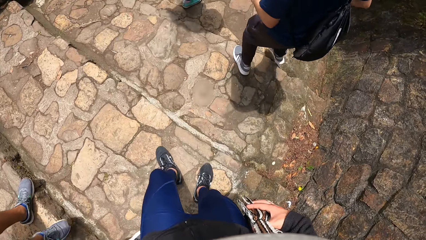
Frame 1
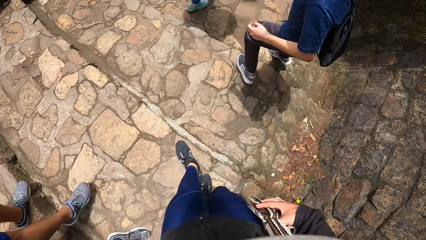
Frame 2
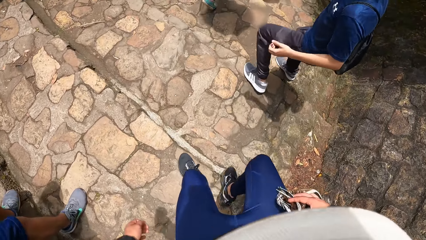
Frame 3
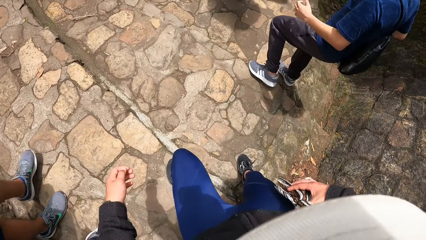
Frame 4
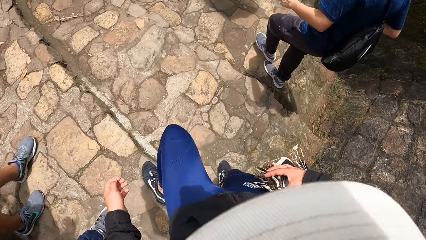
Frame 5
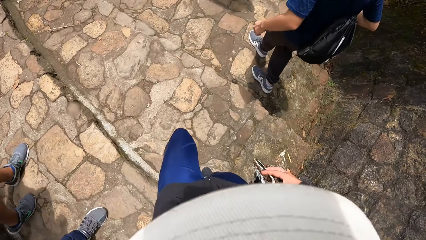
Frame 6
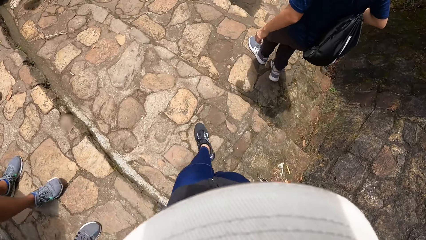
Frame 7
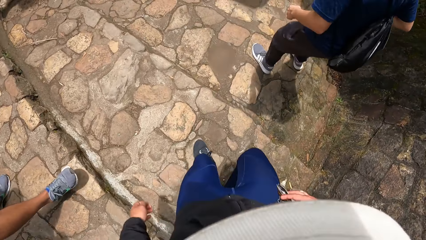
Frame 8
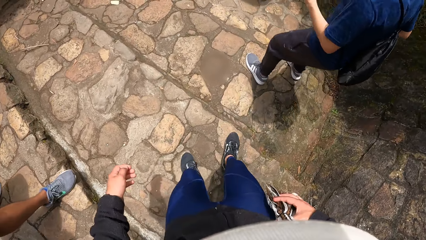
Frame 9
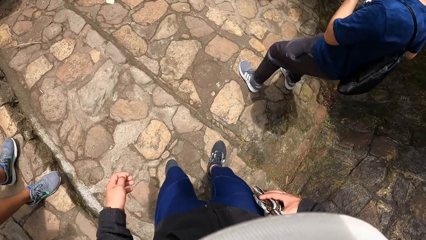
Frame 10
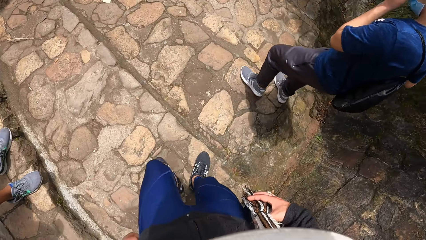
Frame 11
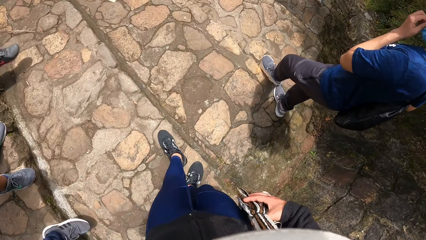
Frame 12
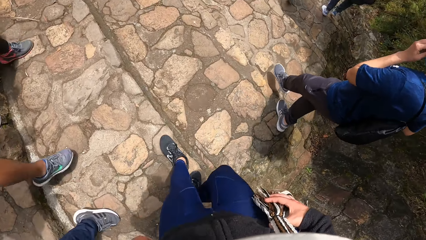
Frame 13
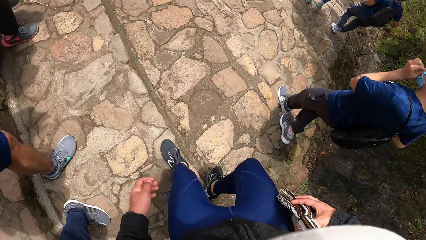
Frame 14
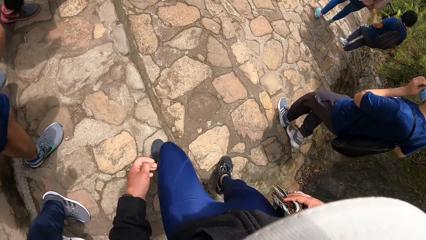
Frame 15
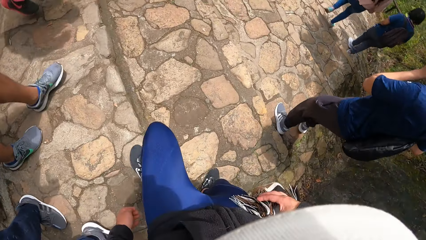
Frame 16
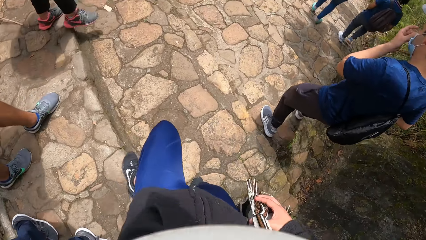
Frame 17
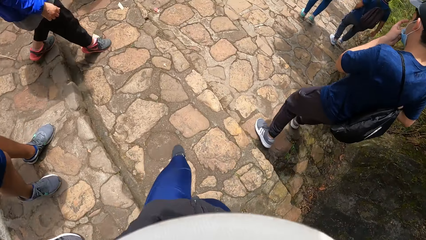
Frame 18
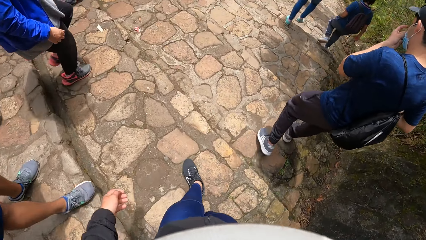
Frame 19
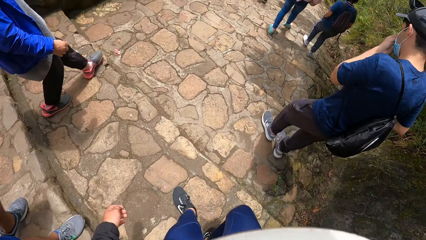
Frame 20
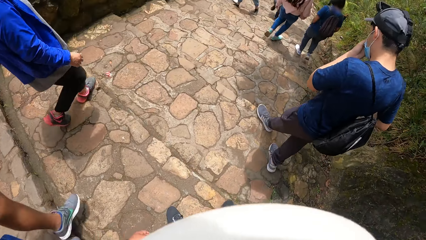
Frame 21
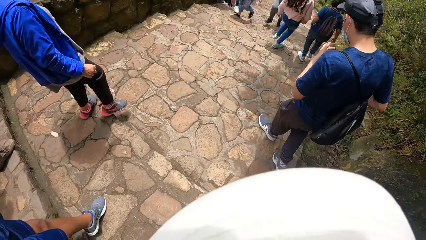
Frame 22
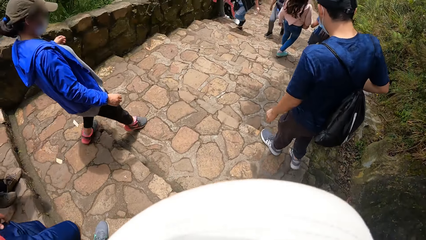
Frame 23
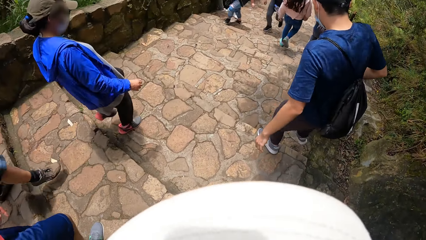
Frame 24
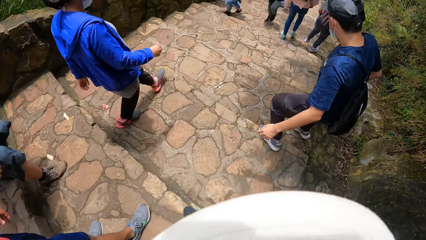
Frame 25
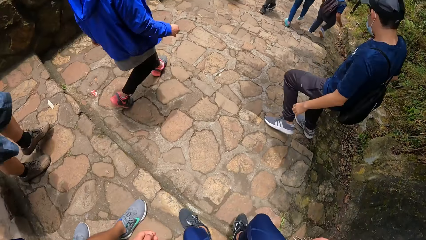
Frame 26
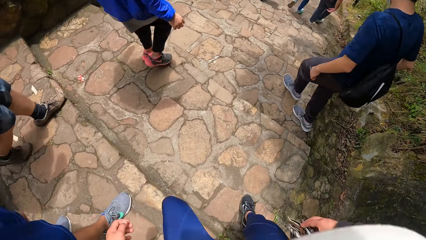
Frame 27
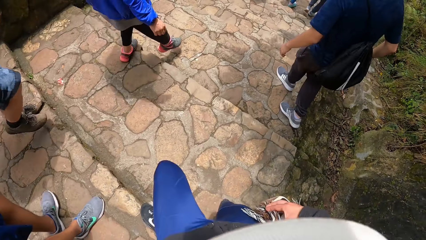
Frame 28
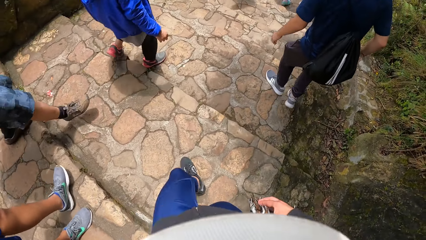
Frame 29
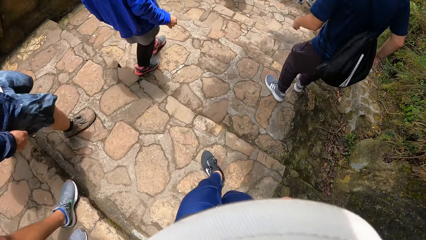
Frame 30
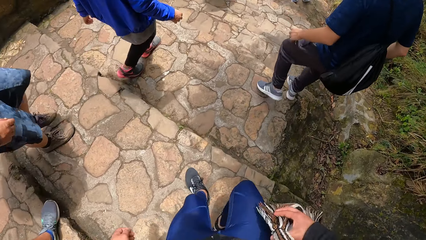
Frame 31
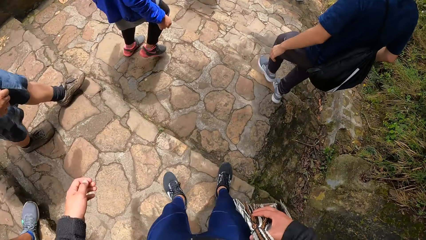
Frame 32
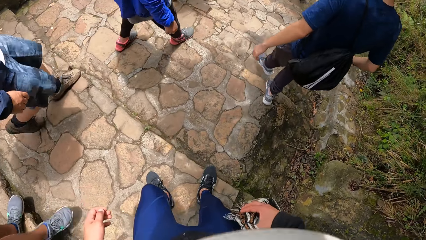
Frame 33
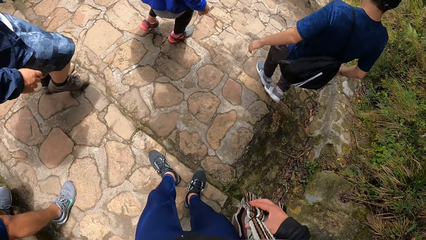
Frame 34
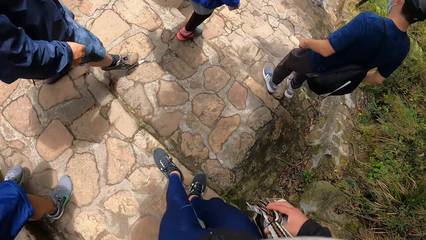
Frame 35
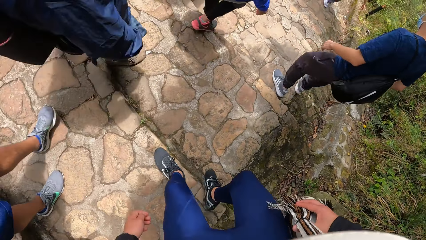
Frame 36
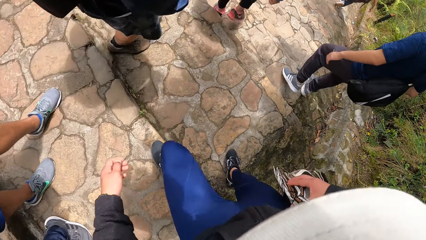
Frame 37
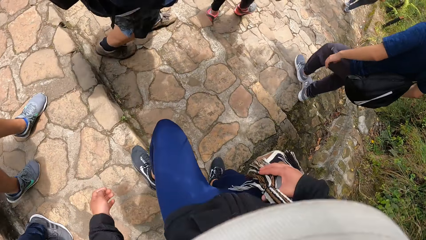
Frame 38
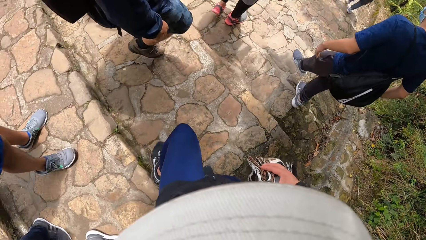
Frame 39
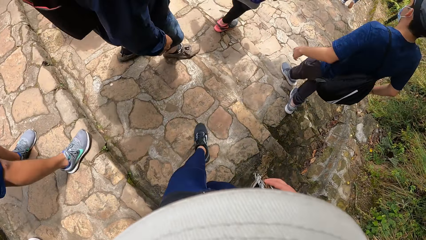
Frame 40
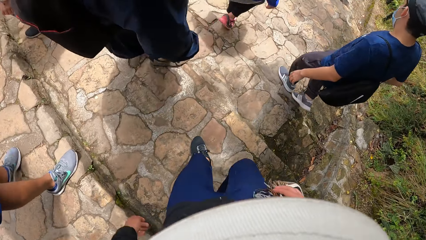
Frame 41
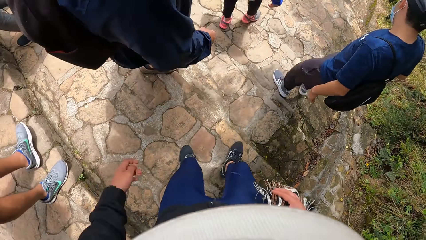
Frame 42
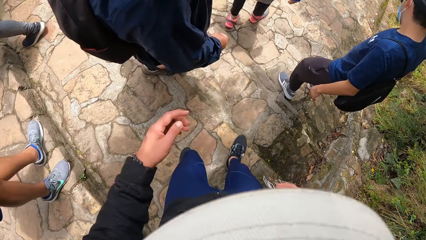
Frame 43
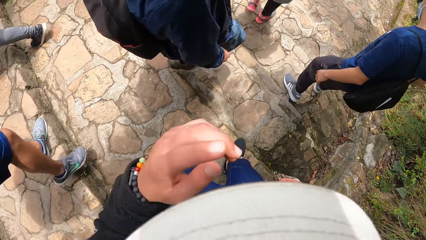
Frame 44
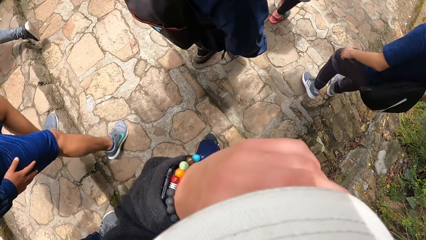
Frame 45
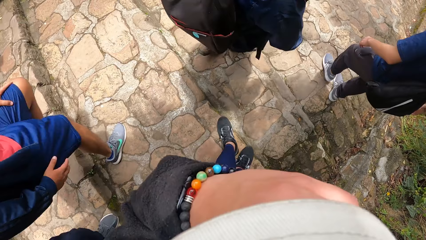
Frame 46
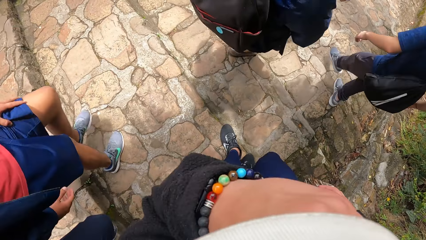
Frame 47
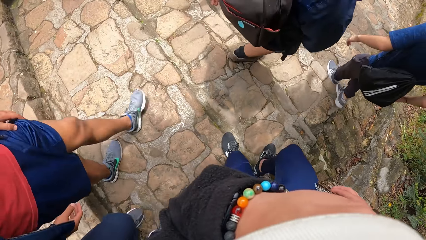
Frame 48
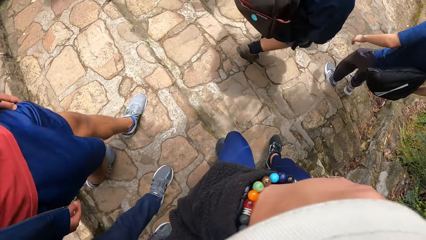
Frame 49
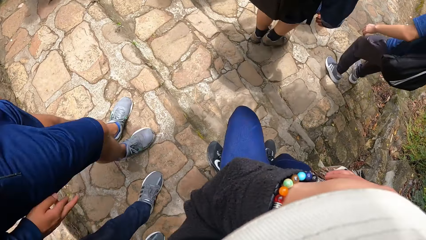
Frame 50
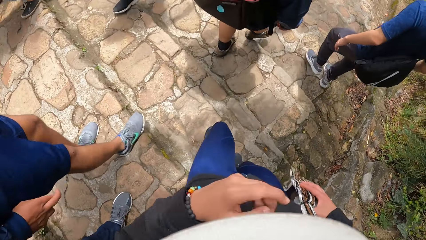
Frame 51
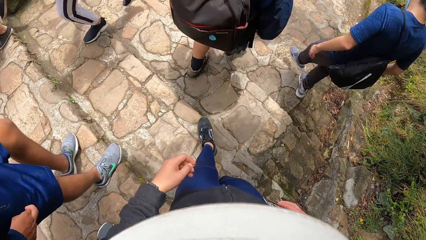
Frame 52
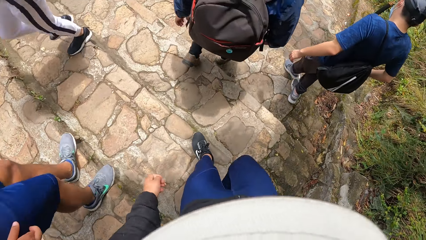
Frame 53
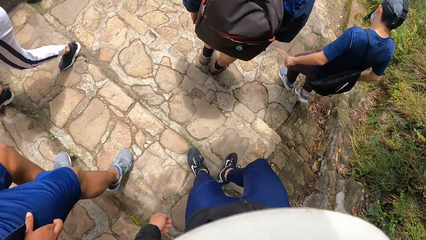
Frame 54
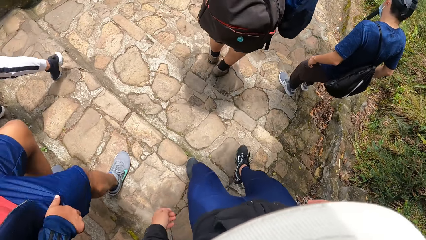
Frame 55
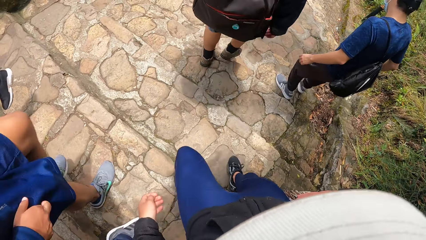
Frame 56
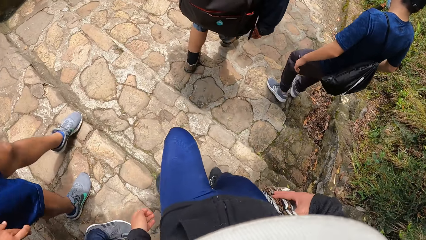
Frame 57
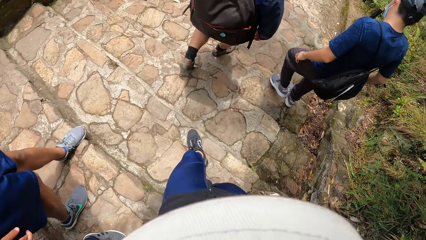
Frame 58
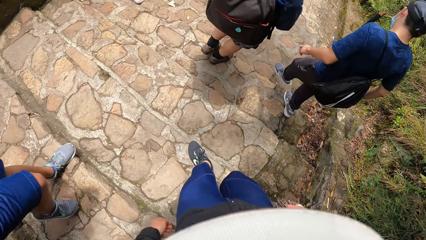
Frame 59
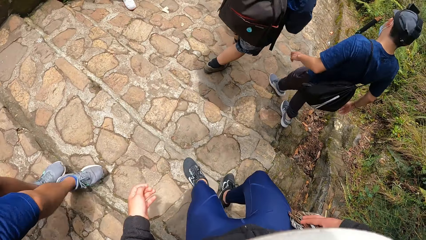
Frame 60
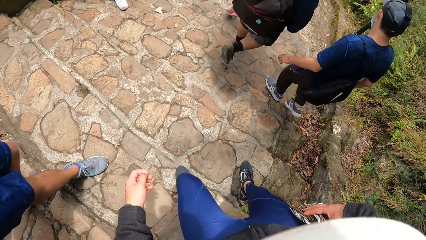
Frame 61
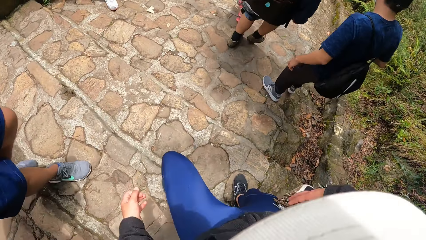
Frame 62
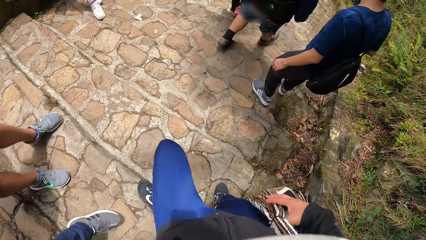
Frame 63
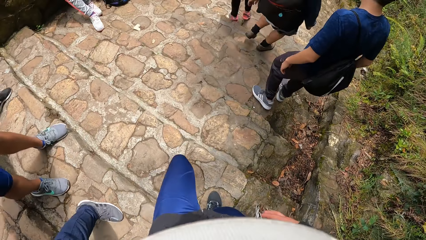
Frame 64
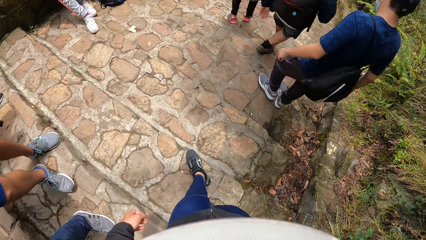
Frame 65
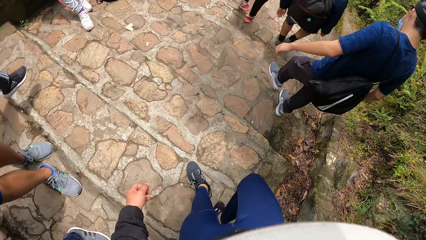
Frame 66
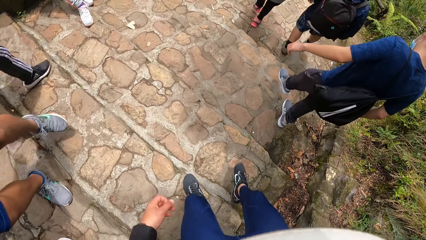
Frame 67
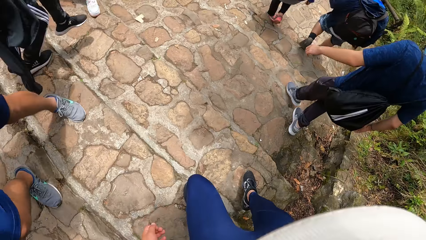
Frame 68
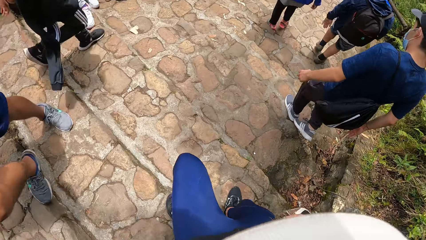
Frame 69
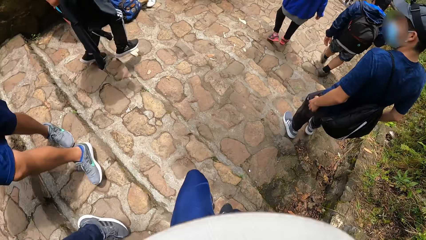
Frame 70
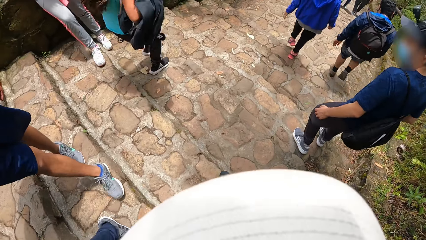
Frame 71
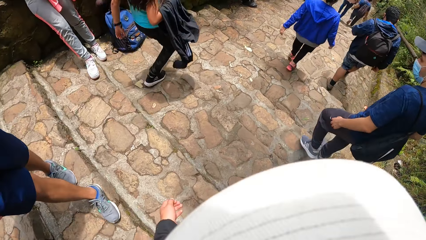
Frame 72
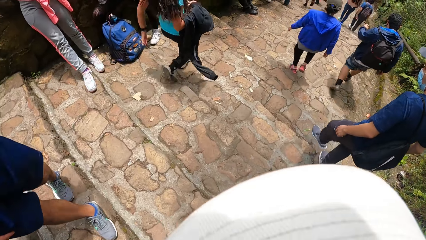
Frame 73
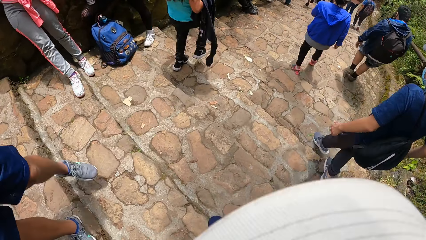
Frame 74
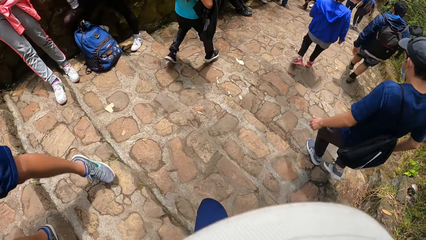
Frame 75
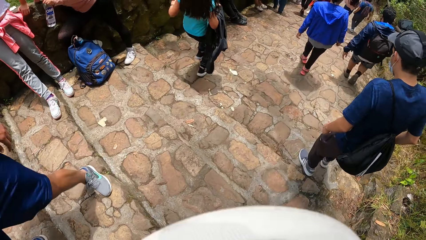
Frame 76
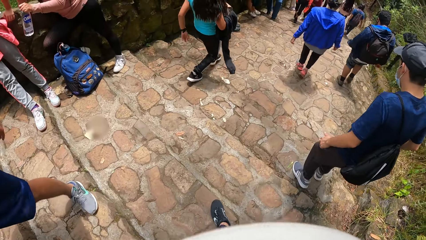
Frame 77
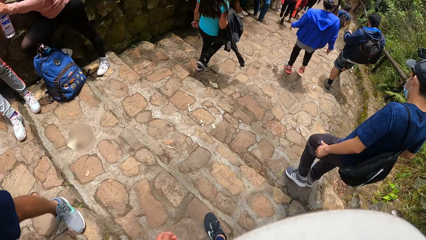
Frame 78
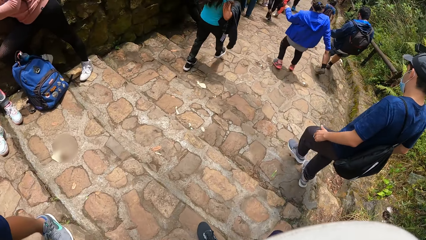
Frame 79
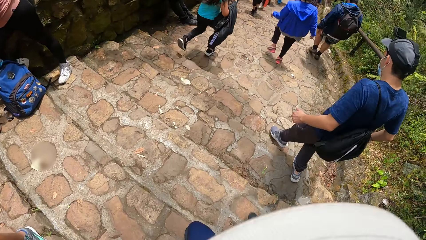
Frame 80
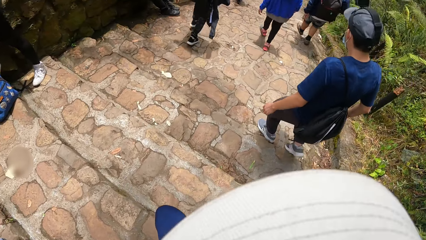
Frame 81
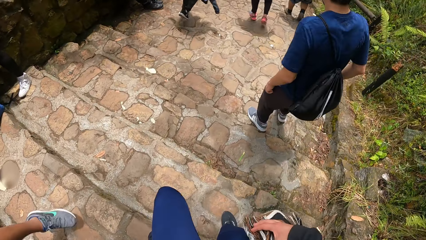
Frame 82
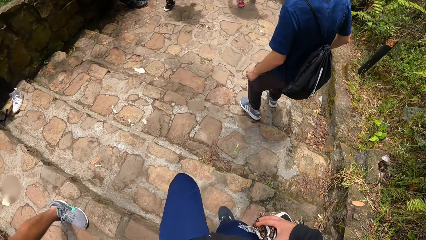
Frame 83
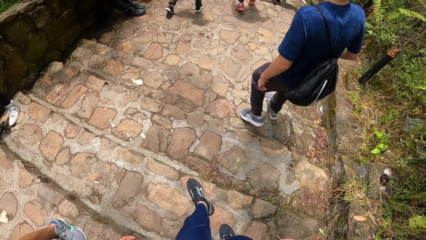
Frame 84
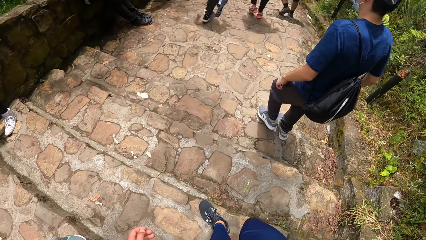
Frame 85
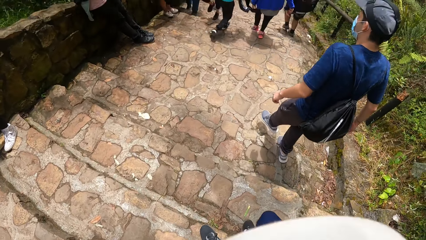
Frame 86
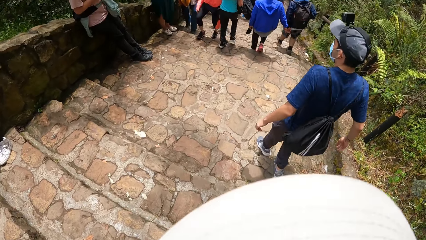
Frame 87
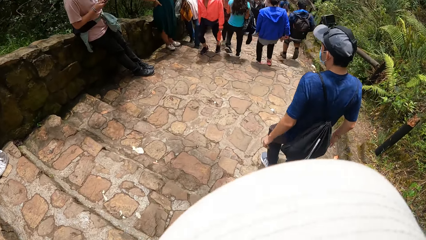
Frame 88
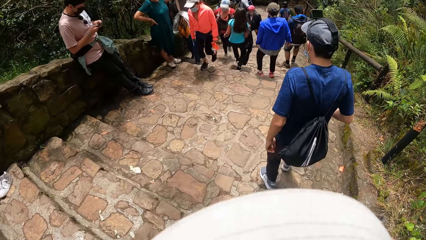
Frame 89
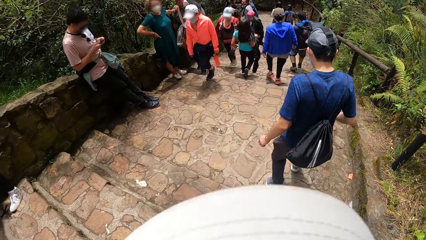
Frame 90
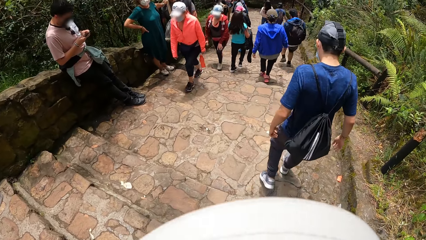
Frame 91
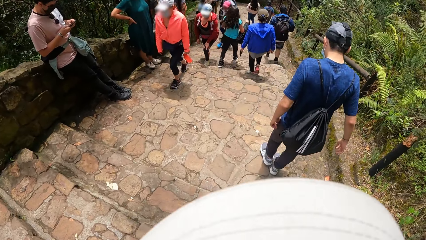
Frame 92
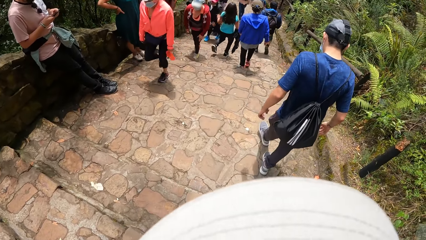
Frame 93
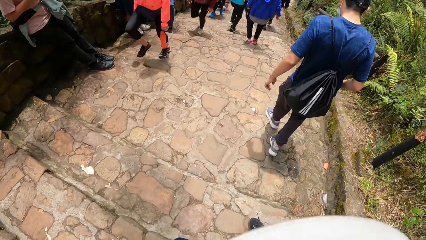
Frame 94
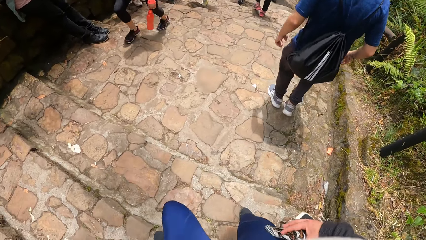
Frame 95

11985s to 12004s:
A man touches a facemask with his left hand. The camera wearer climbs down stairs. They climb down stairs again. They touch their face. They climb down stairs. They climb down stairs again.
